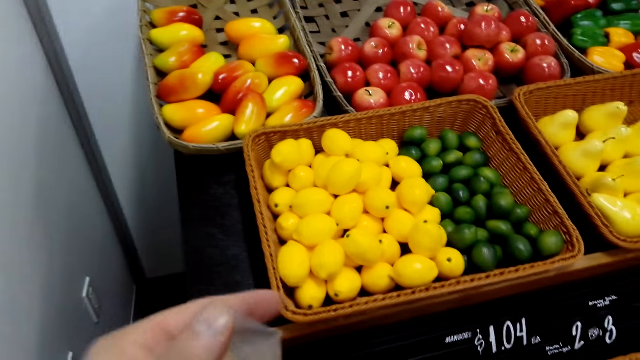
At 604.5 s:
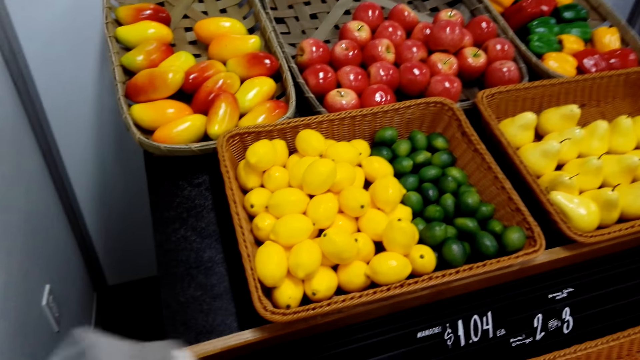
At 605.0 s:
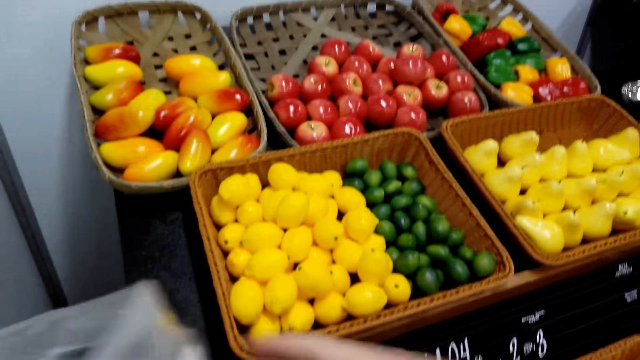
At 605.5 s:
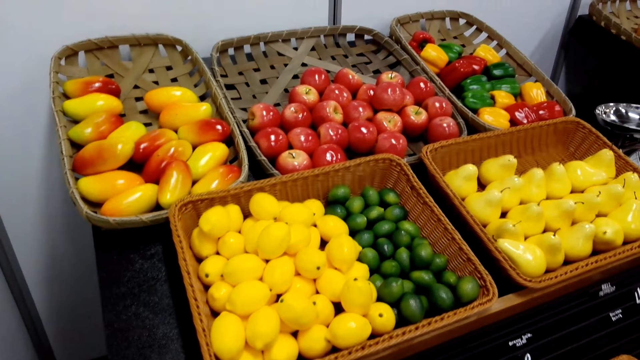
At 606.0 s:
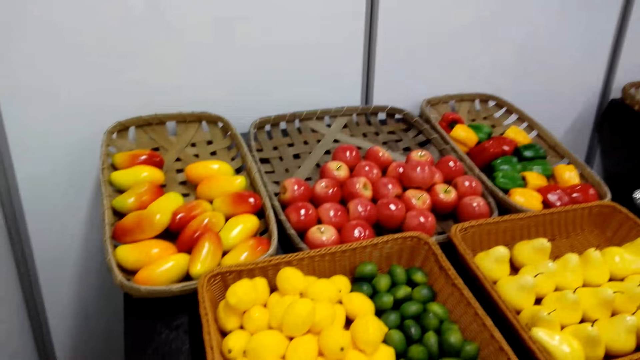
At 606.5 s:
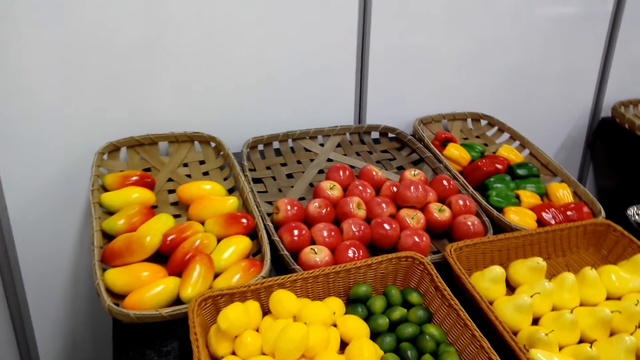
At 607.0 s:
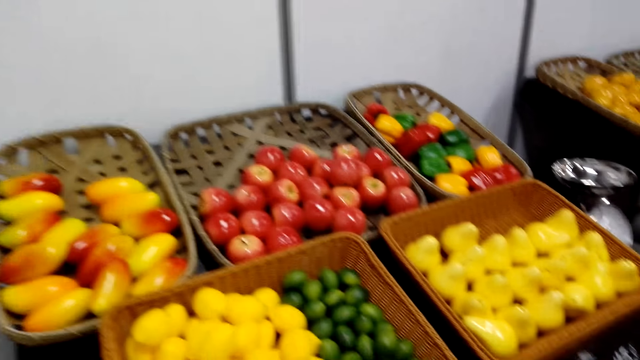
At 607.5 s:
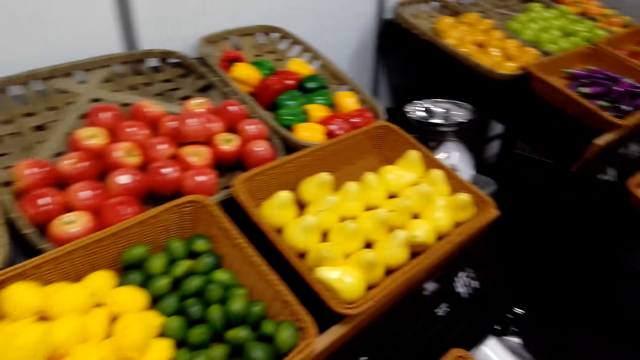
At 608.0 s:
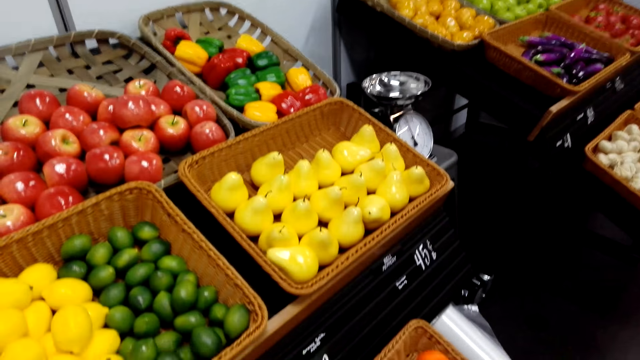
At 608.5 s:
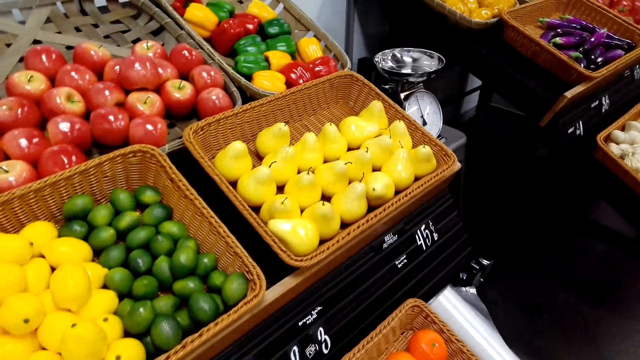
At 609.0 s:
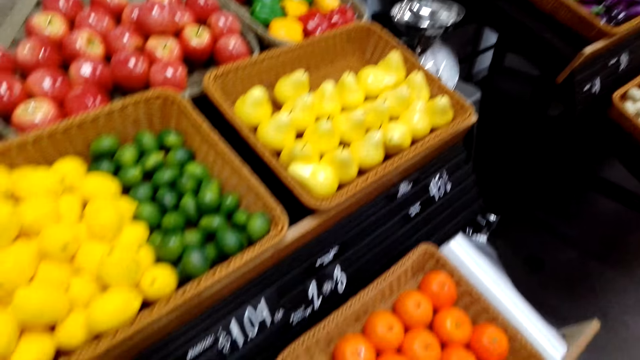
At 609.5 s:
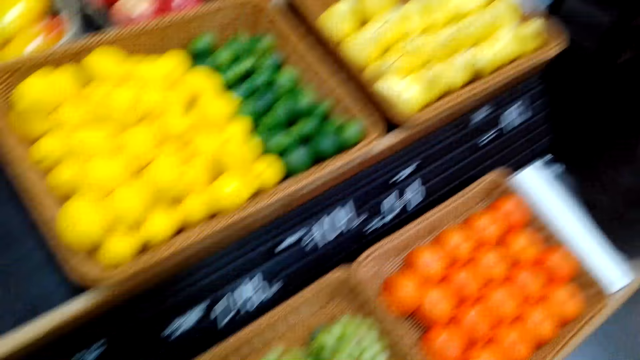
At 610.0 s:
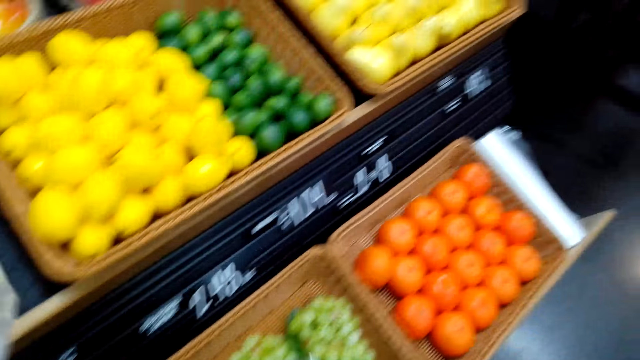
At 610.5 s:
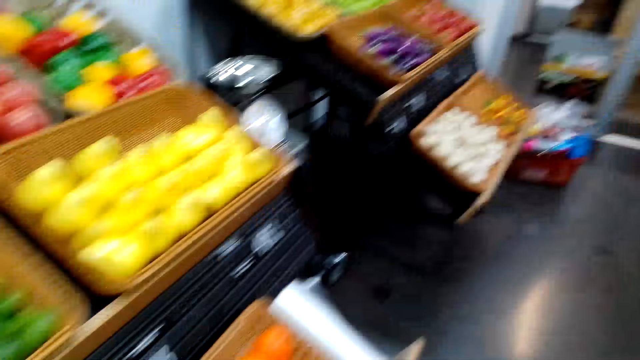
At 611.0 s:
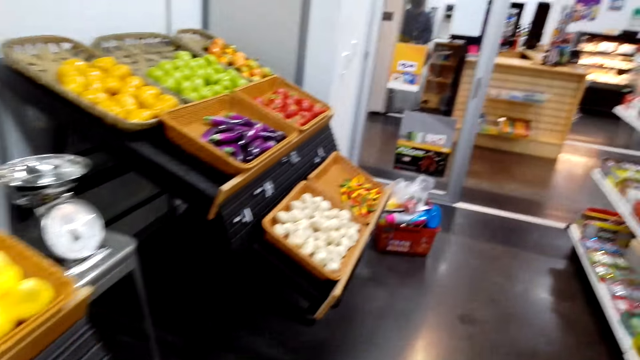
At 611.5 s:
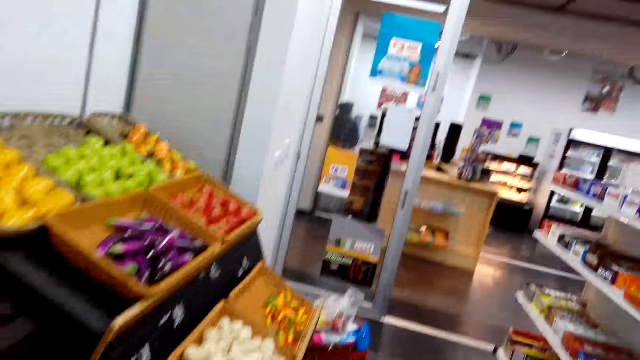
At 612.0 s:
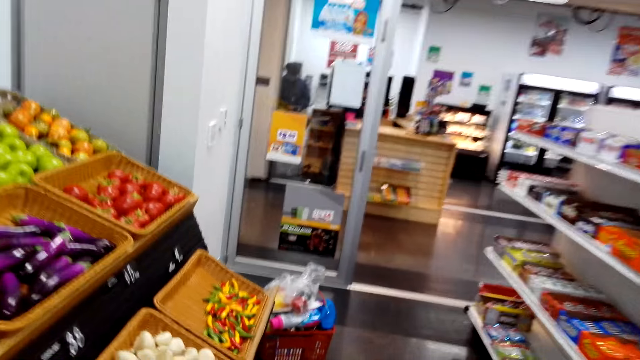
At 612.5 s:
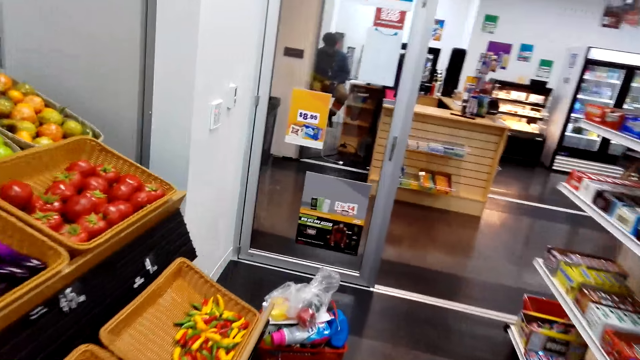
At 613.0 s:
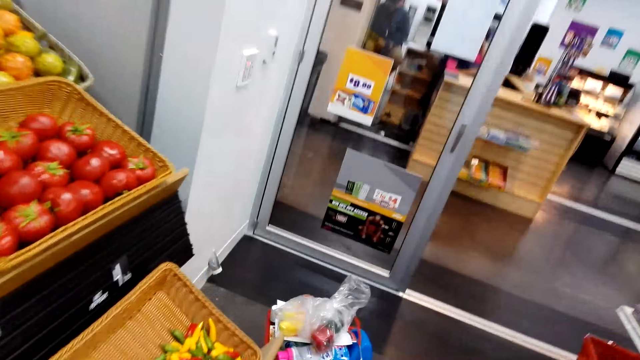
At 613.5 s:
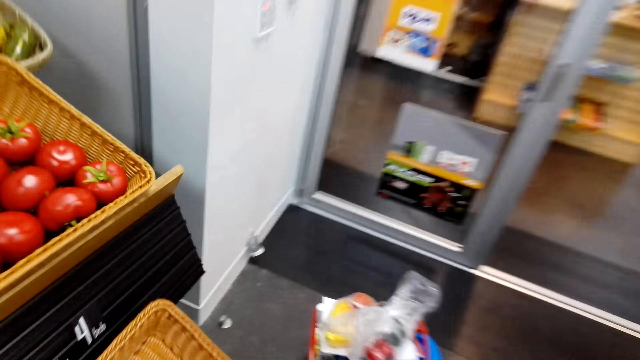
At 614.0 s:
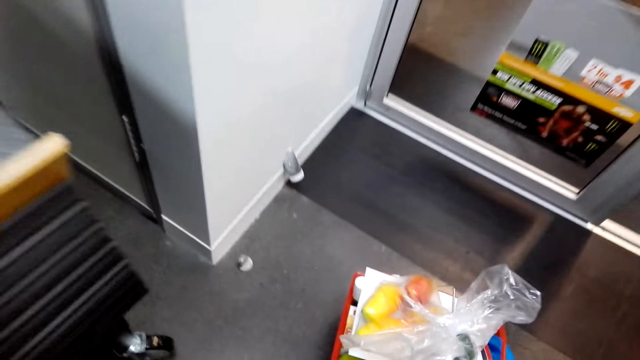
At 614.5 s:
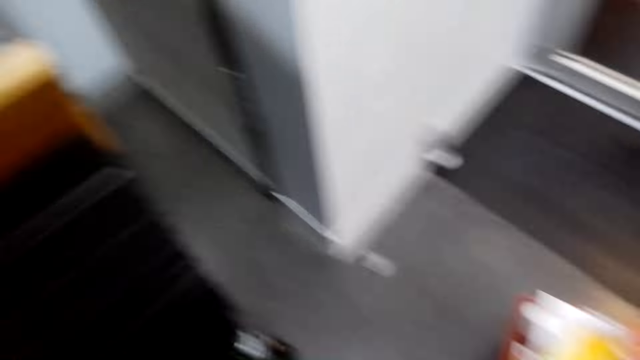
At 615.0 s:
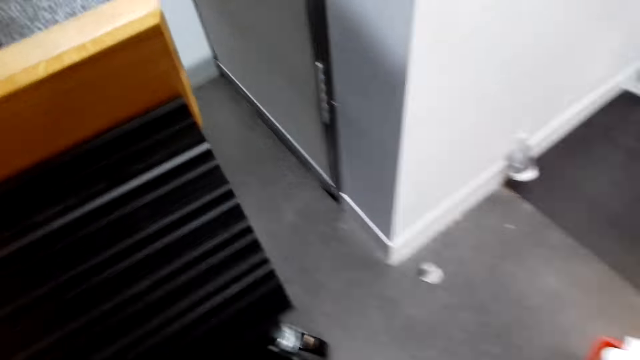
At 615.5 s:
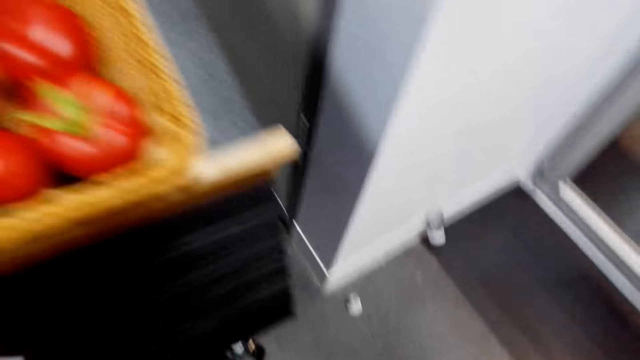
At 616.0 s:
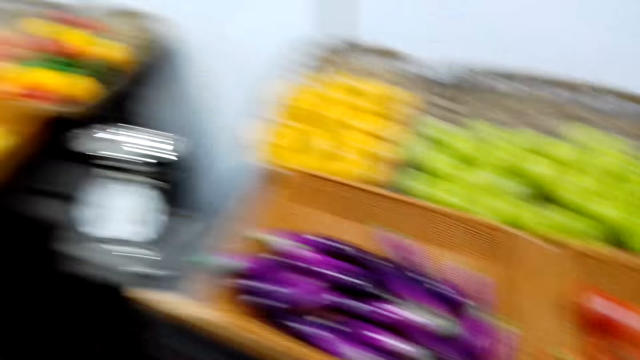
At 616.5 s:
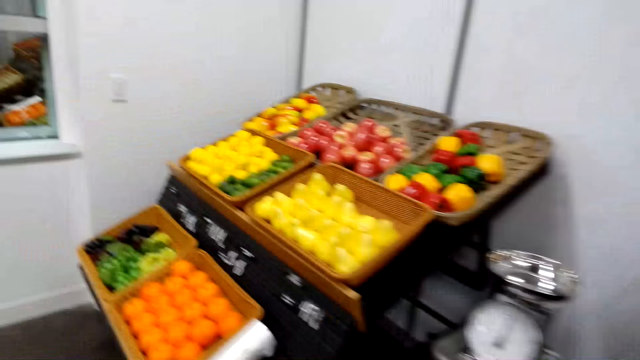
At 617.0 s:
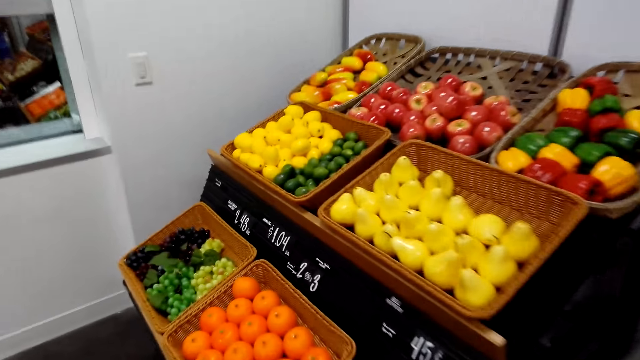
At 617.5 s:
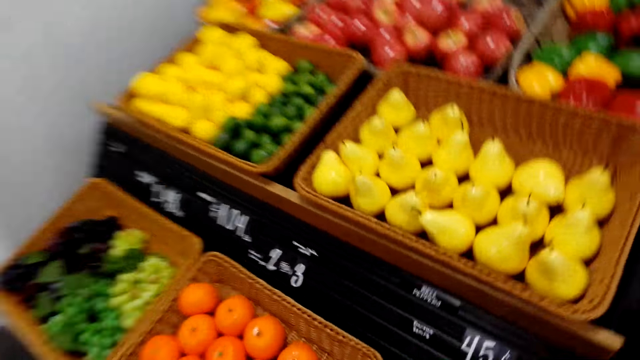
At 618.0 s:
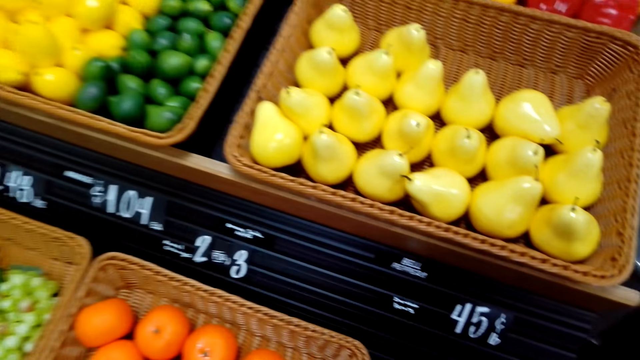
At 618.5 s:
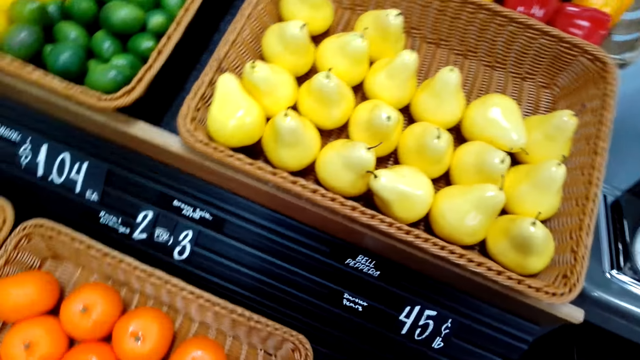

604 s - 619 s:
The camera wearer holds the nylon bag. They look at the fruits. They walk in the supermarket. They put fruits in the shopping basket. They walk in the supermarket.

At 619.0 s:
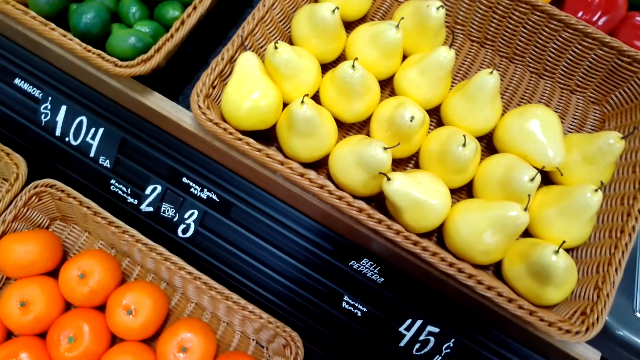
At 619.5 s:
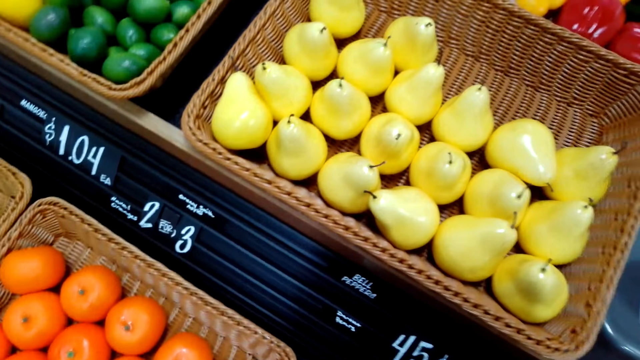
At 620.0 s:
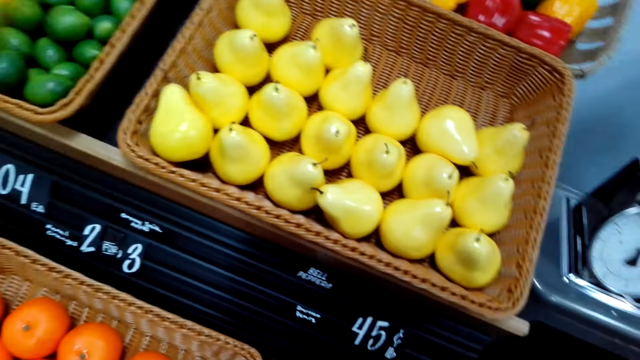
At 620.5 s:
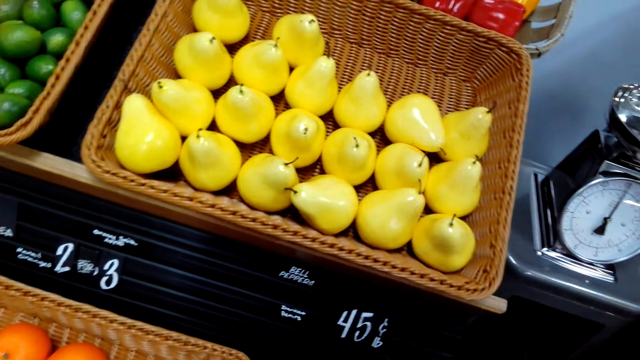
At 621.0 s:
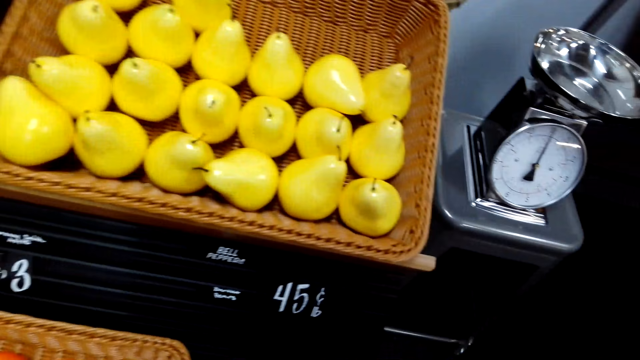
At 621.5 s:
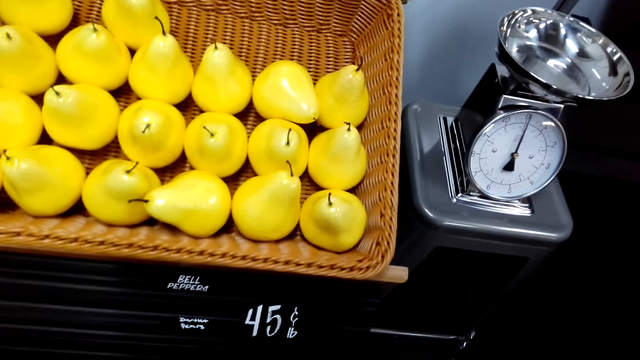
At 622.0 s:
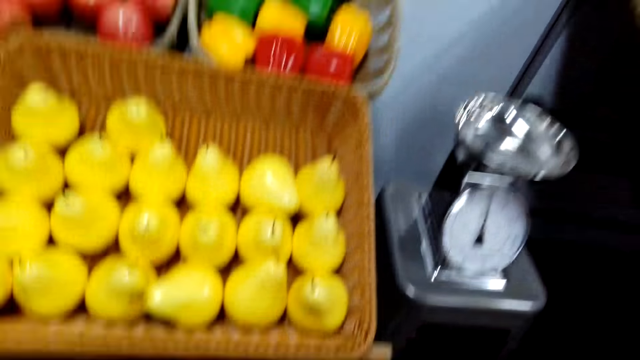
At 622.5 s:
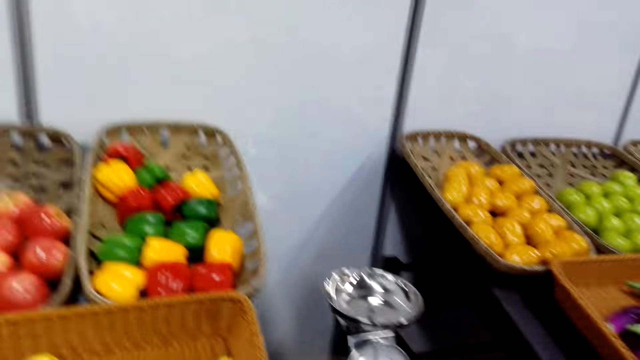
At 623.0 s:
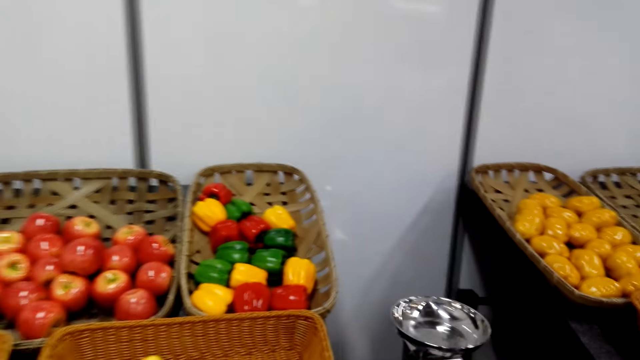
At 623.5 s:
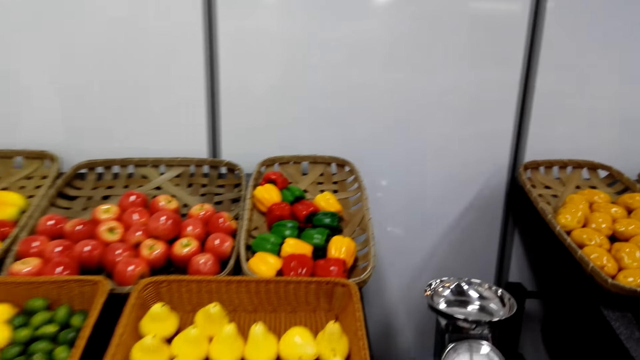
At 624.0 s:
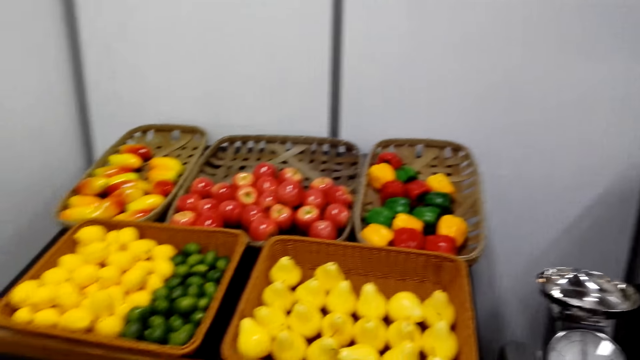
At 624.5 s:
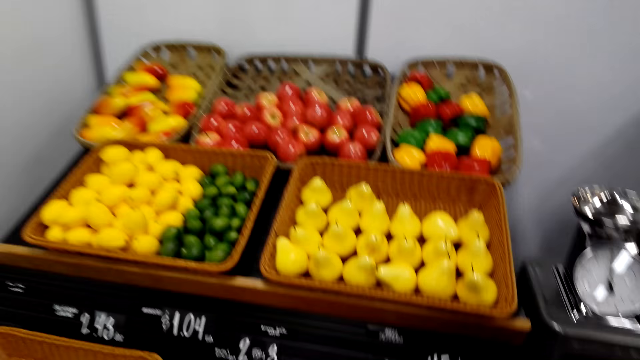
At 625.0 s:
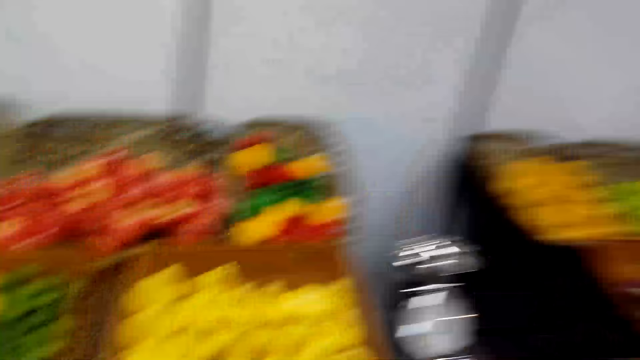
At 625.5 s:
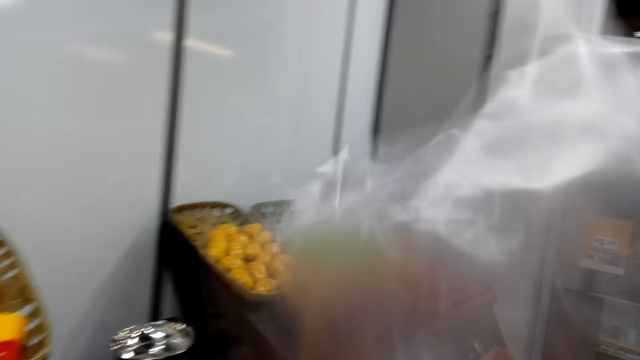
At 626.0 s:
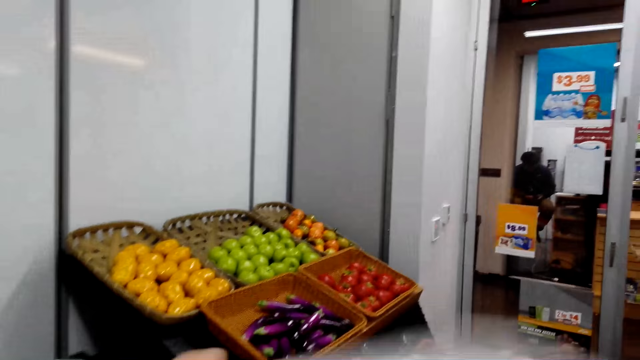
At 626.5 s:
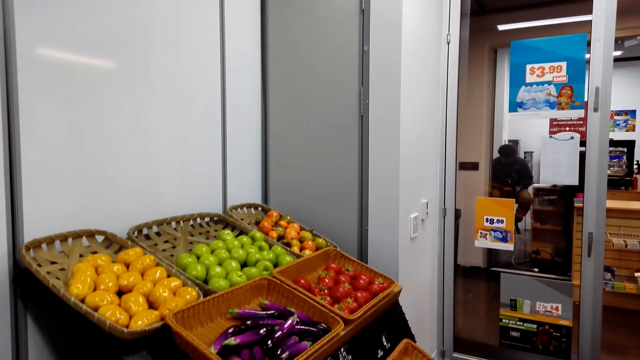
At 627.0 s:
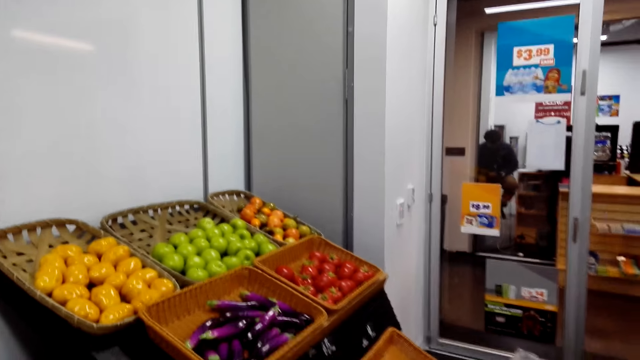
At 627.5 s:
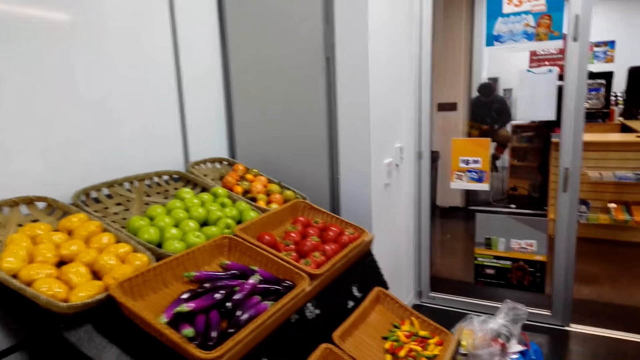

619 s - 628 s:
The camera wearer looks at the fruits. They hold the polythene paper. They move the nylon paper. They shake the polythene bag.
